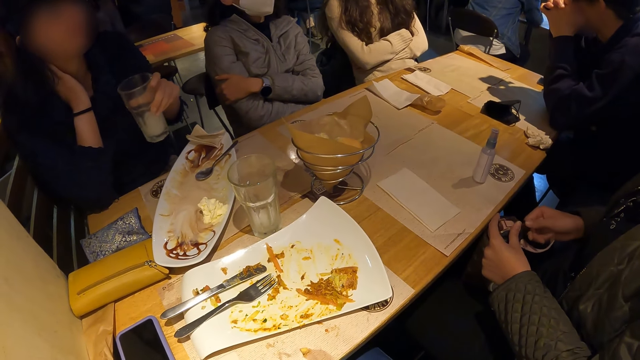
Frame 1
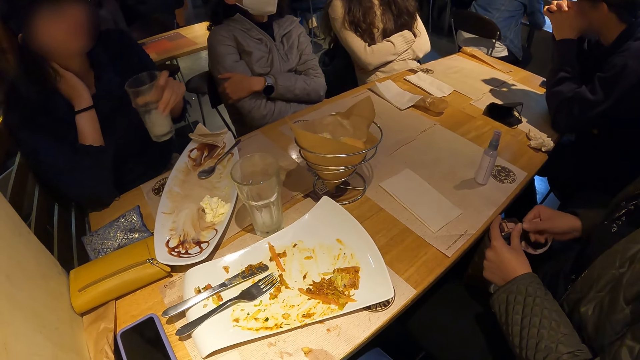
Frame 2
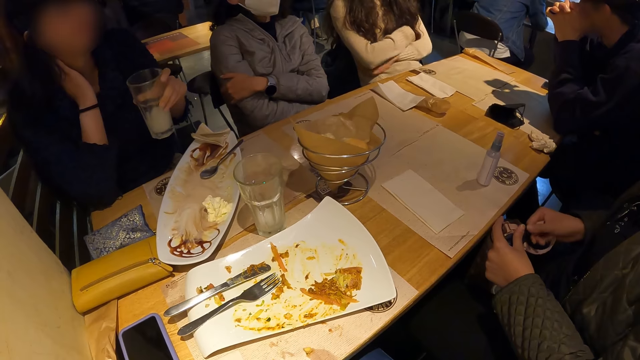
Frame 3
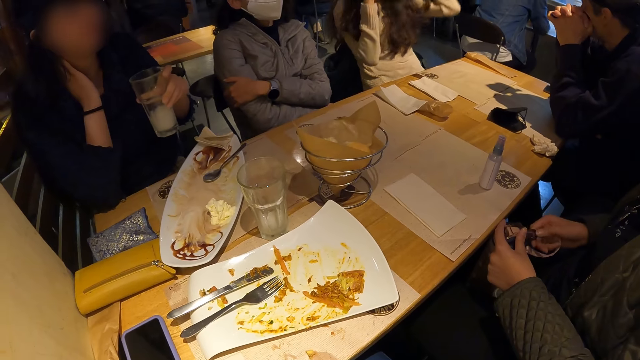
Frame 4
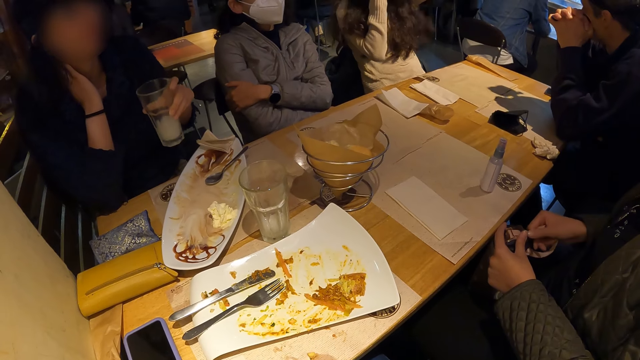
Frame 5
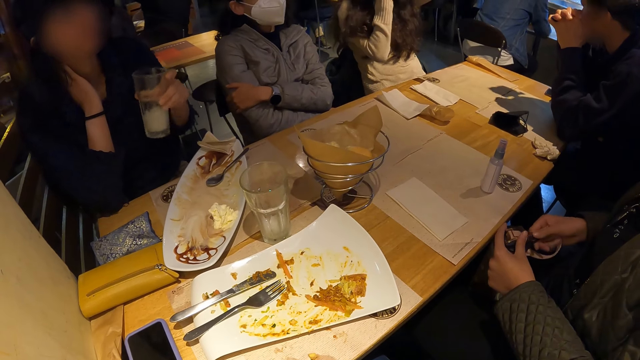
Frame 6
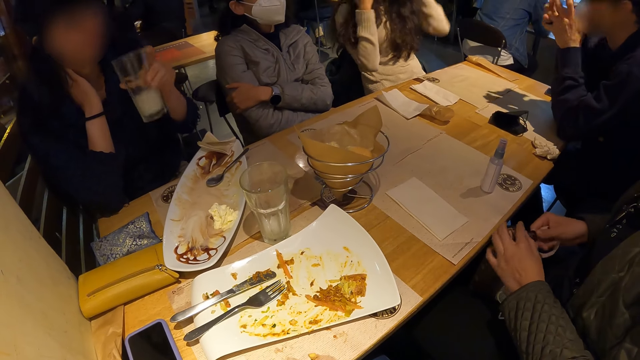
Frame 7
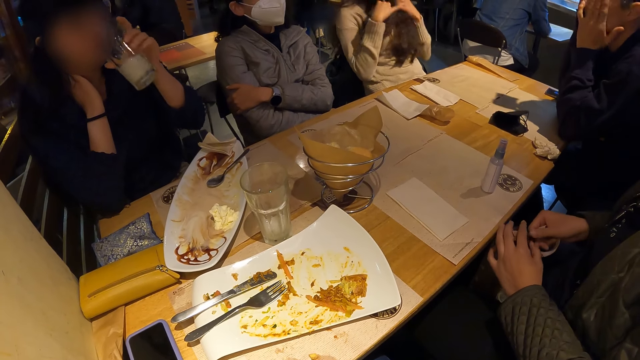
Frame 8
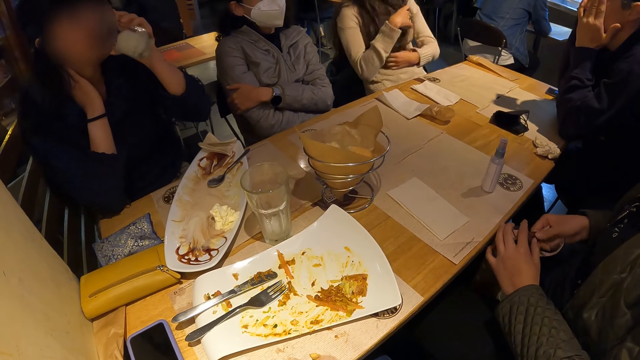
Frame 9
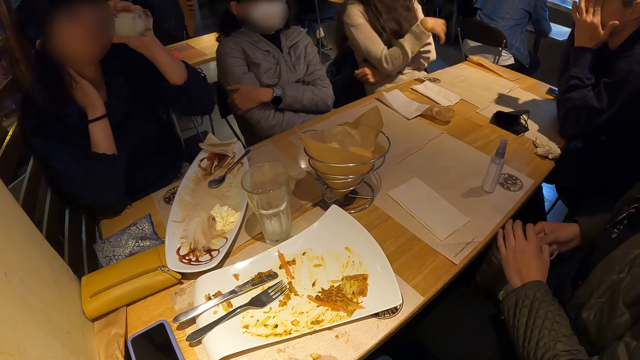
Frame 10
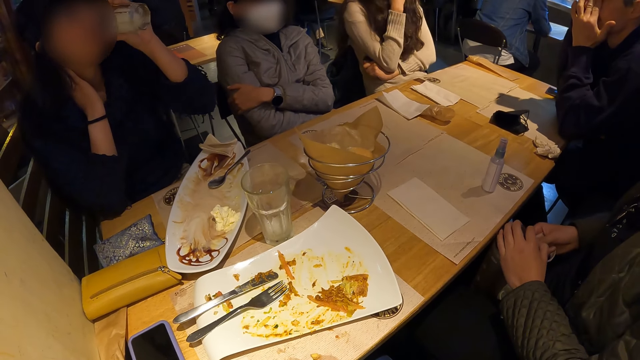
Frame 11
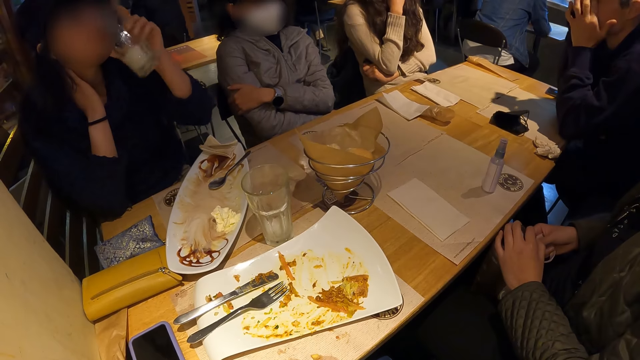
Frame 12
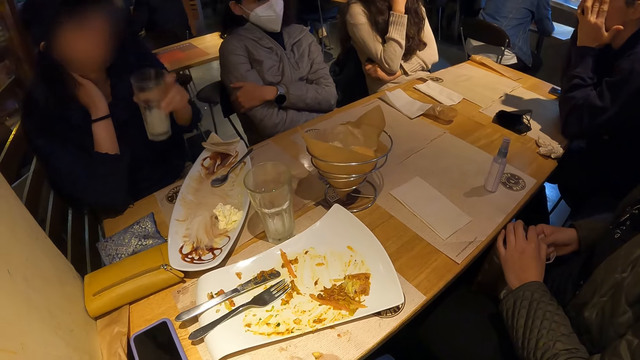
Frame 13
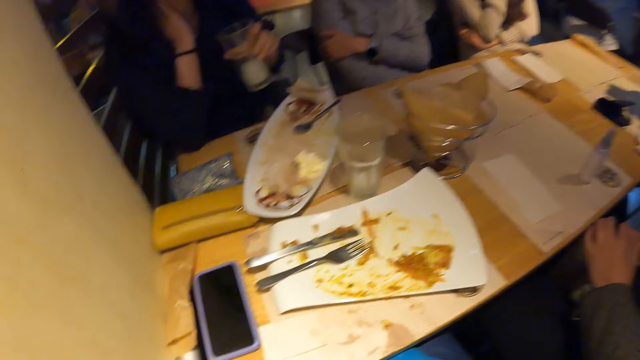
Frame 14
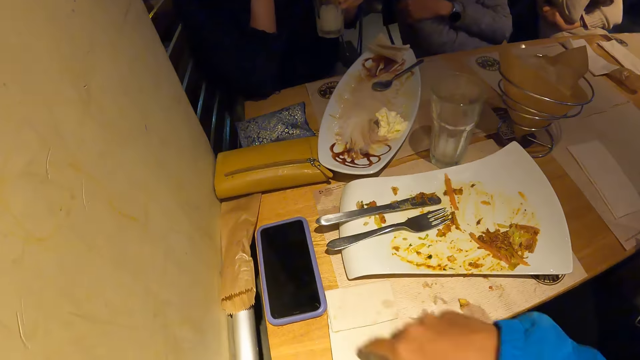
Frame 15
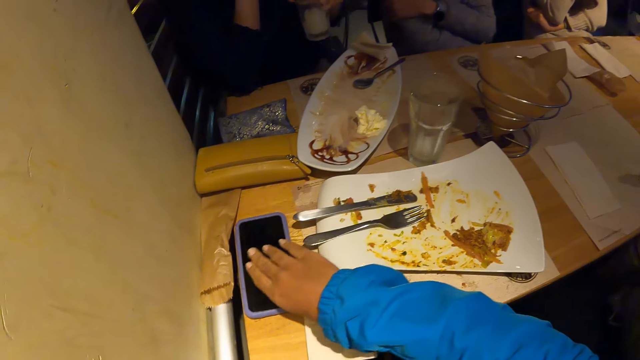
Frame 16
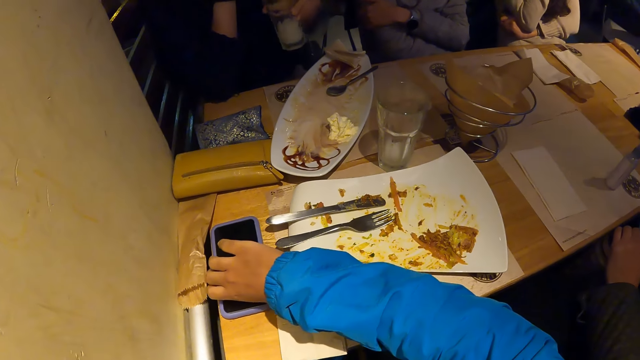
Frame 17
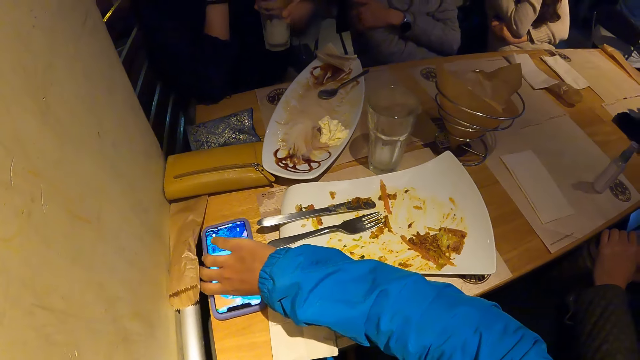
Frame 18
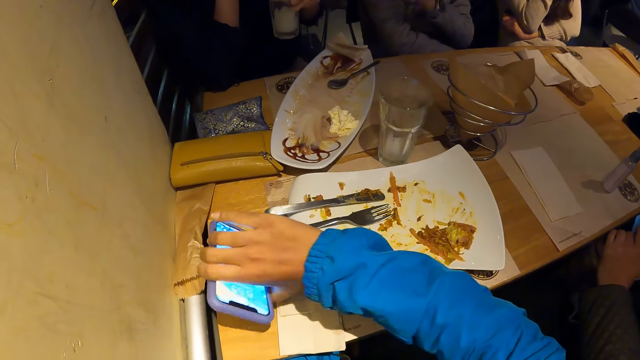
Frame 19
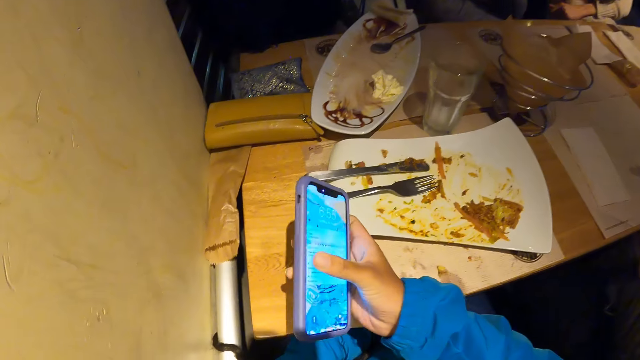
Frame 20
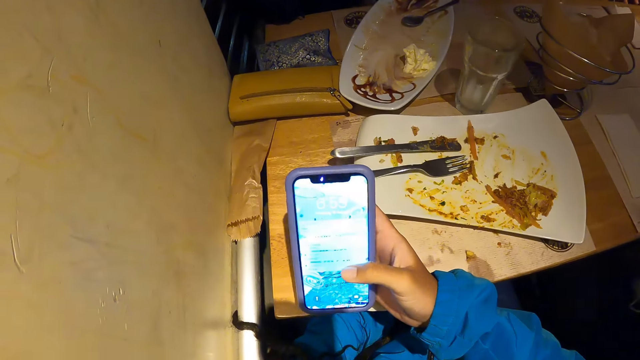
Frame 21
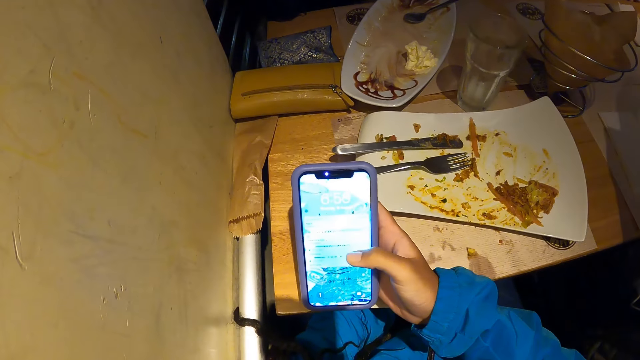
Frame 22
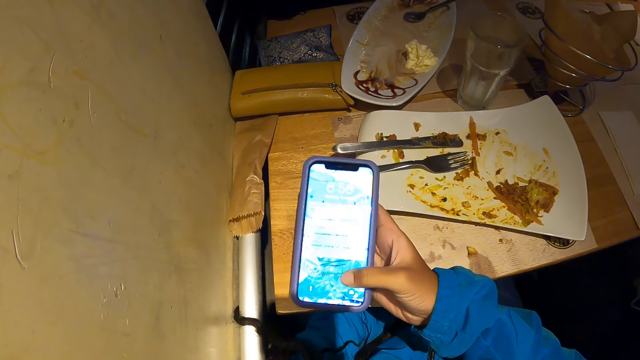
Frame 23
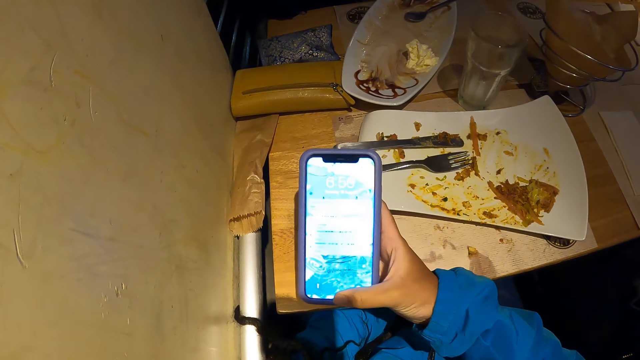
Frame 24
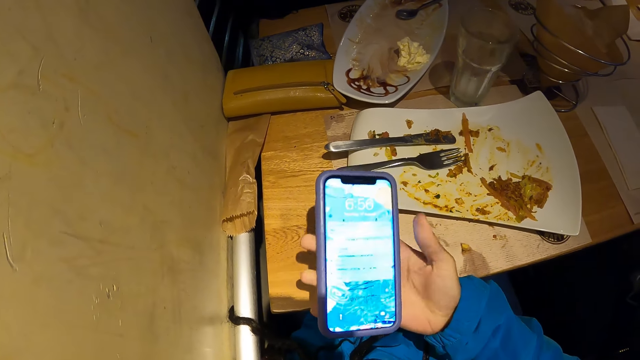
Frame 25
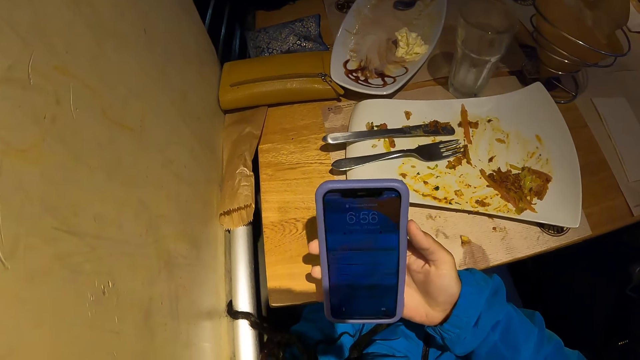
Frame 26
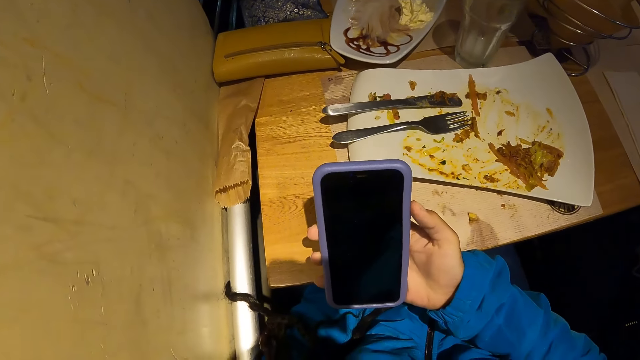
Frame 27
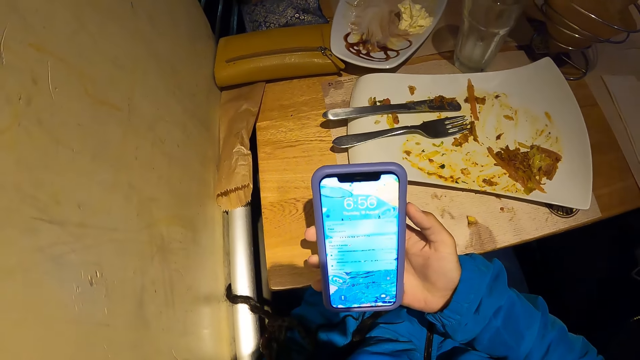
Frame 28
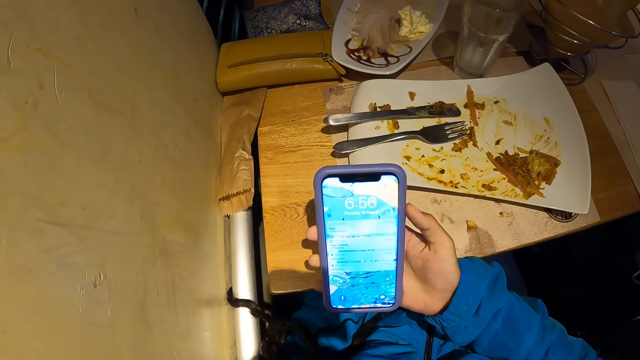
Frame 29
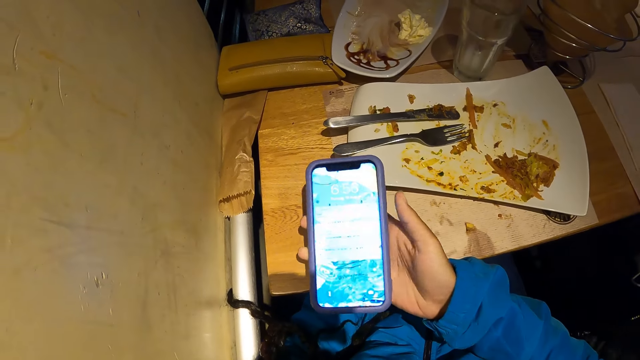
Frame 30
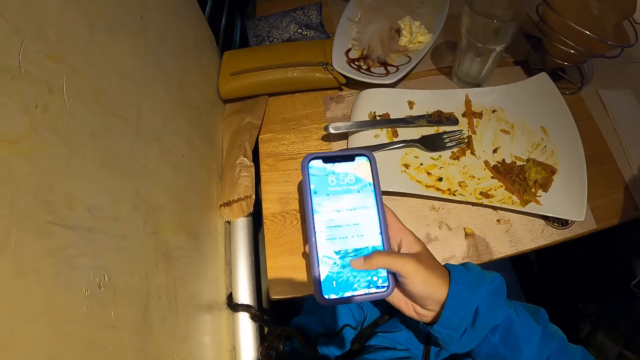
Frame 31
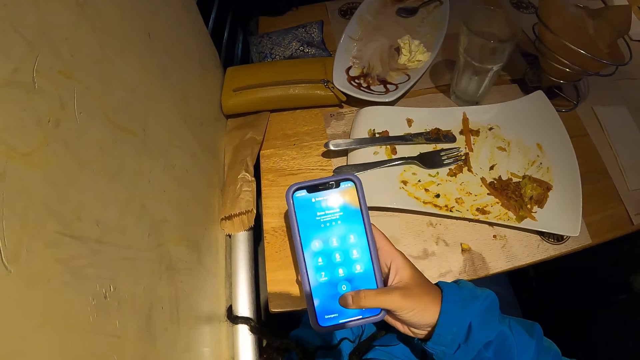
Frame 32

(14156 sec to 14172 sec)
The woman takes a drink from the glass of water in her left hand. The camera wearer picks a phone from the table with her right hand. She operates the phone with her right hand.

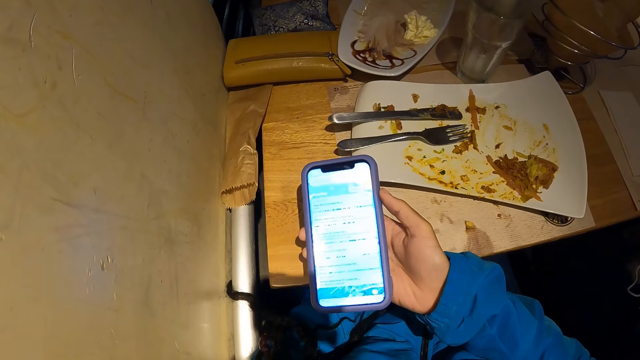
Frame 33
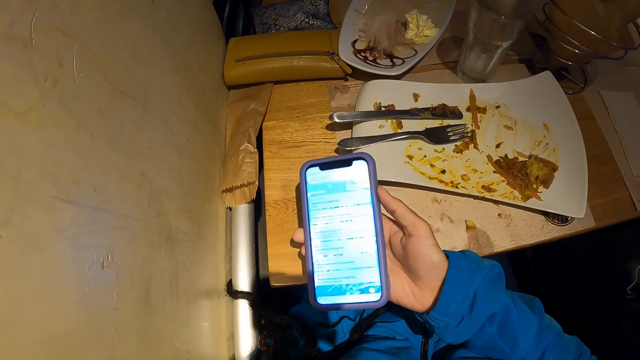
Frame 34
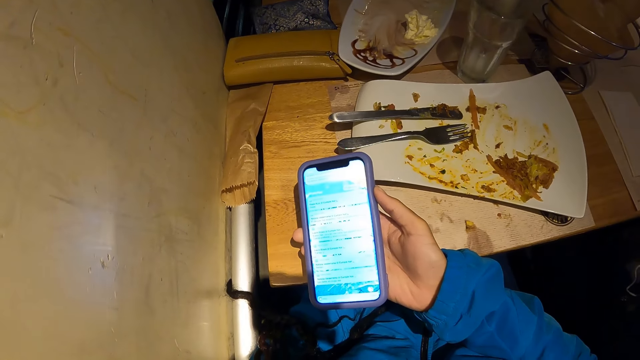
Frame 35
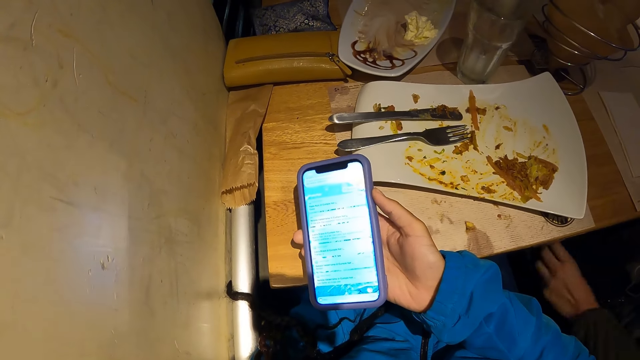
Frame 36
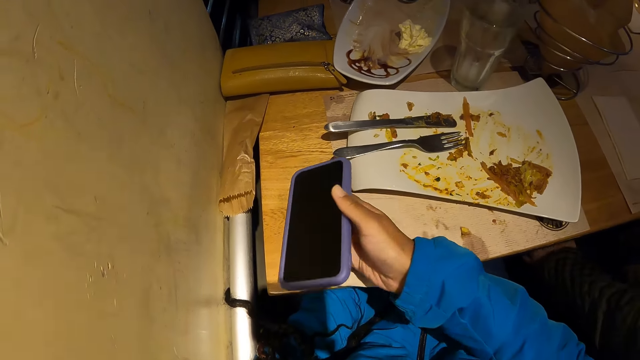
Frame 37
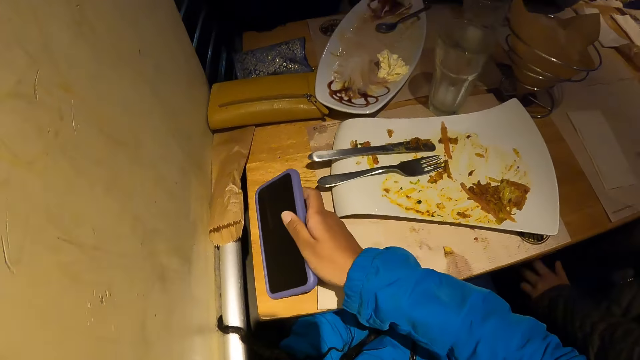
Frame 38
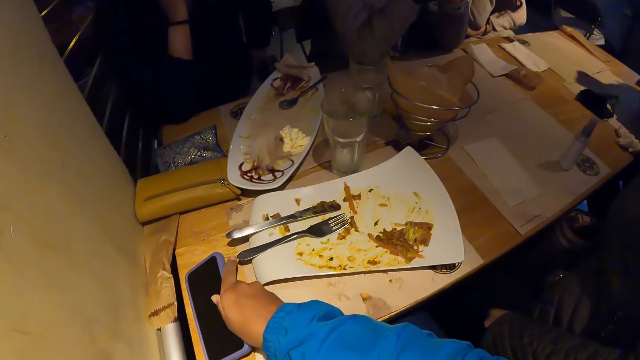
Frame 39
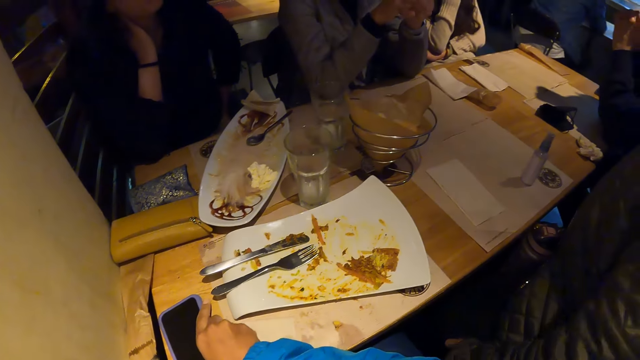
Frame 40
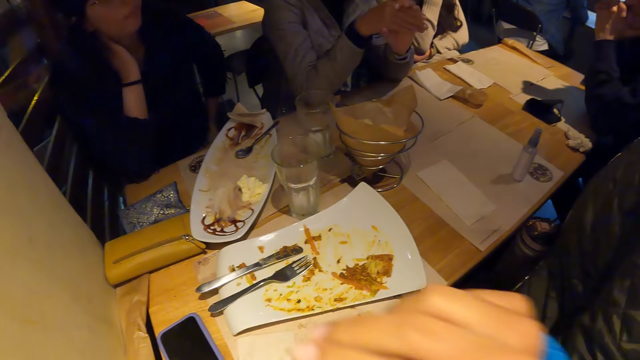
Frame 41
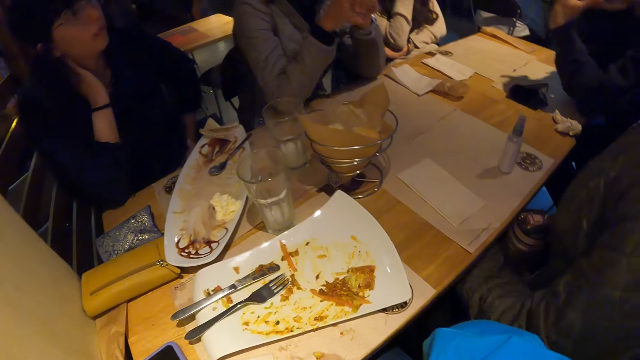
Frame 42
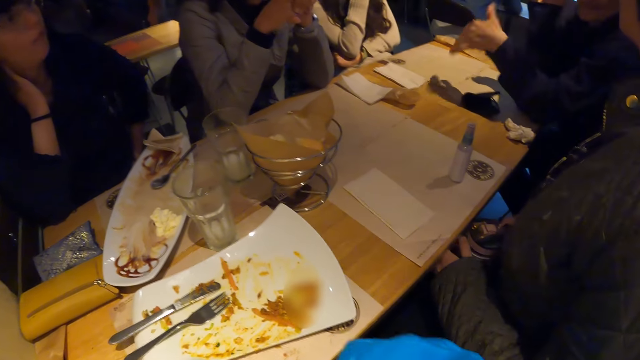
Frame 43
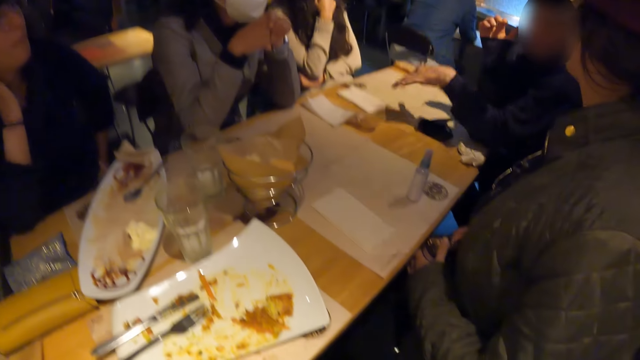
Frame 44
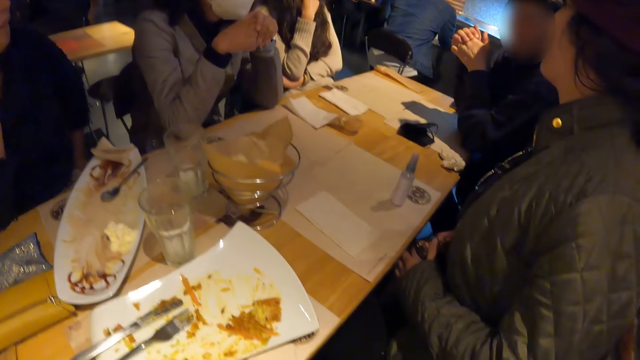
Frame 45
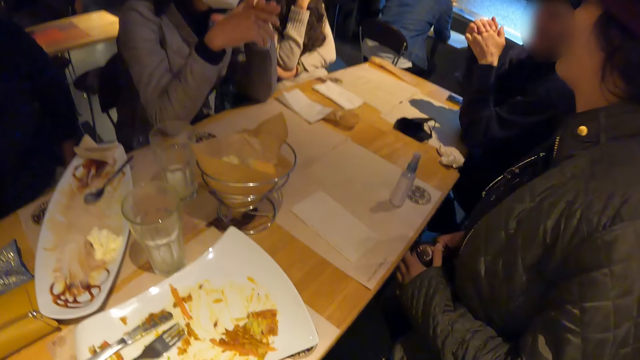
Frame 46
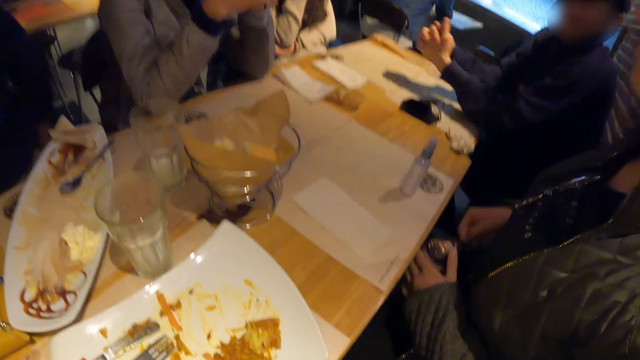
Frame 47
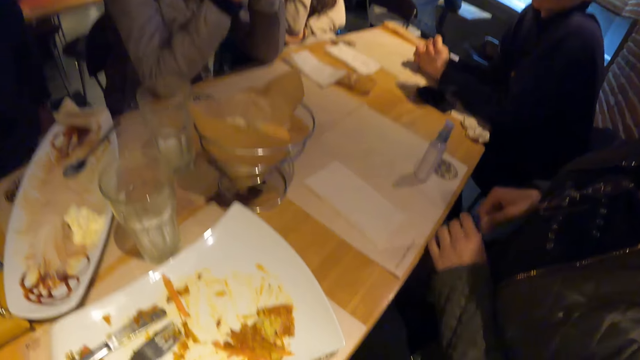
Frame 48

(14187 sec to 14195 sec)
The camera wearer places the phone in her right hand on the table. She looks around. A man moves the hand. The man interacts with the group of people at the table.
